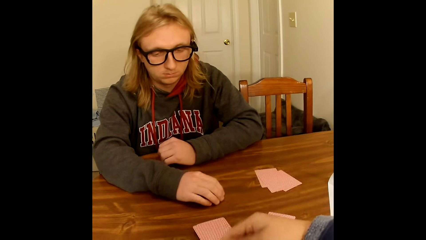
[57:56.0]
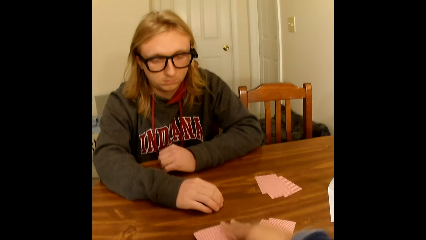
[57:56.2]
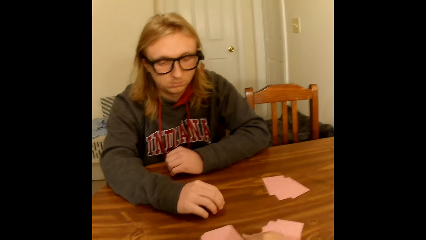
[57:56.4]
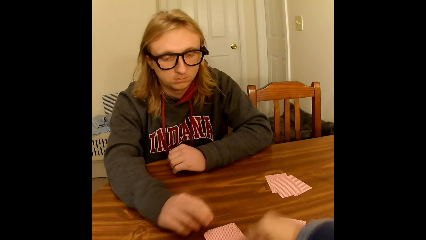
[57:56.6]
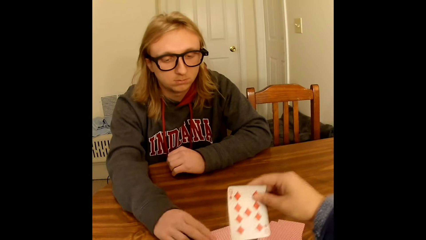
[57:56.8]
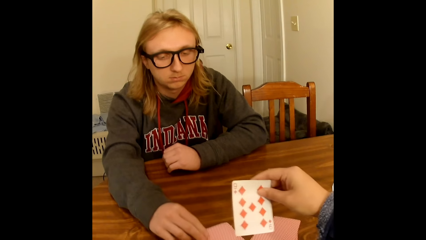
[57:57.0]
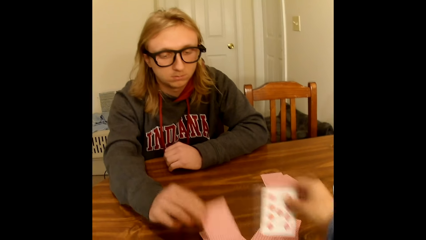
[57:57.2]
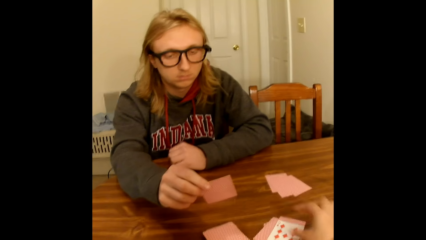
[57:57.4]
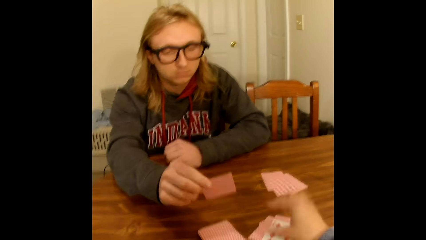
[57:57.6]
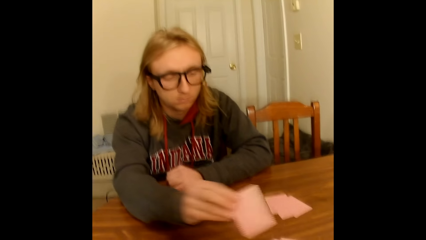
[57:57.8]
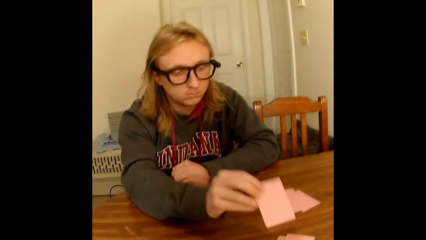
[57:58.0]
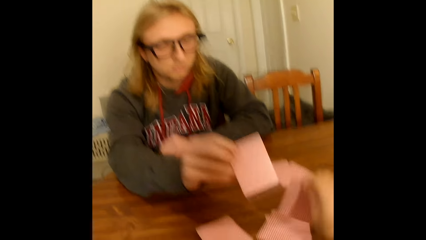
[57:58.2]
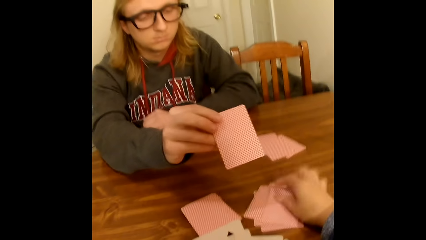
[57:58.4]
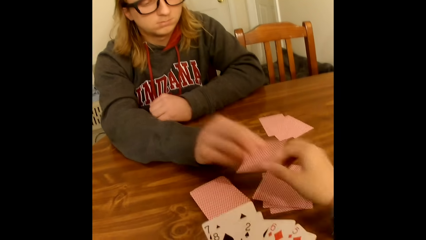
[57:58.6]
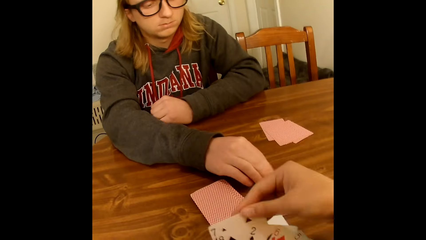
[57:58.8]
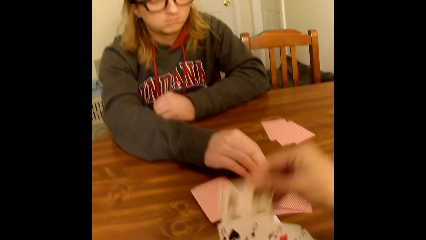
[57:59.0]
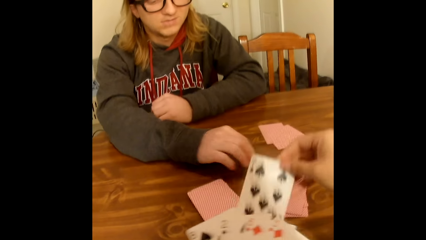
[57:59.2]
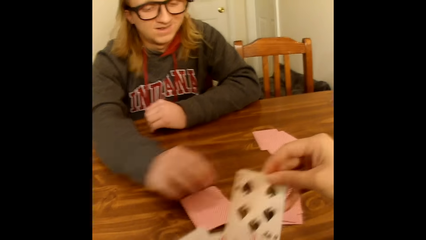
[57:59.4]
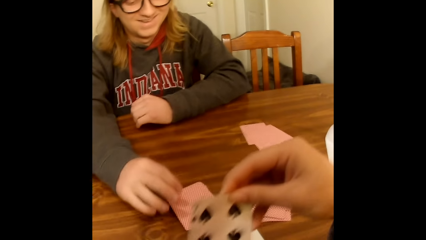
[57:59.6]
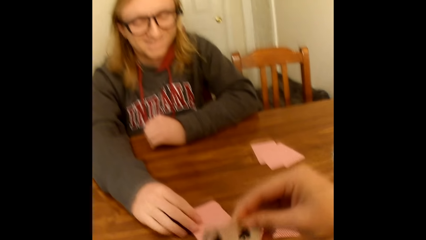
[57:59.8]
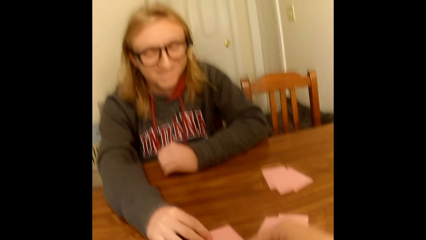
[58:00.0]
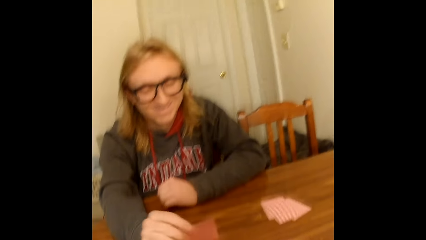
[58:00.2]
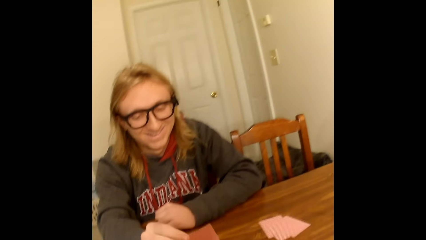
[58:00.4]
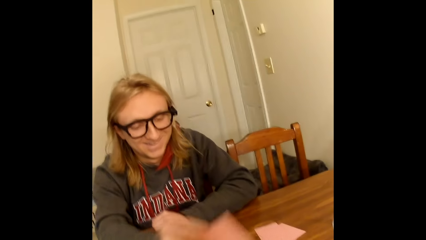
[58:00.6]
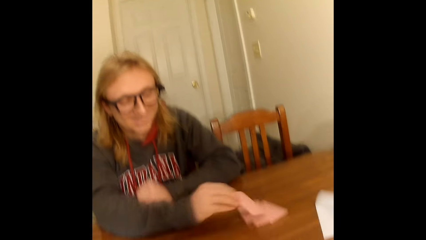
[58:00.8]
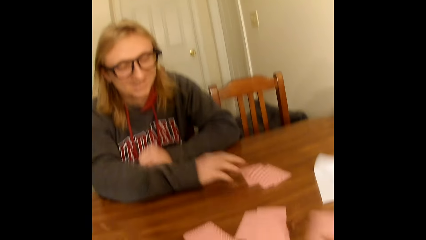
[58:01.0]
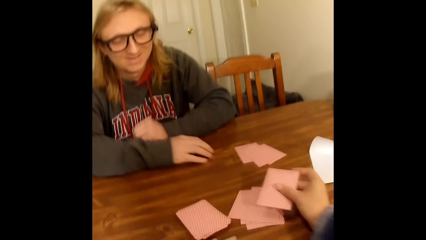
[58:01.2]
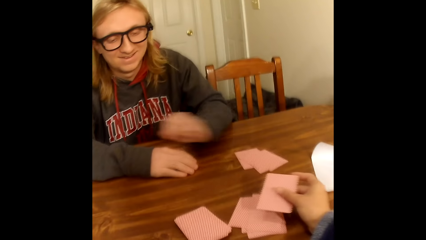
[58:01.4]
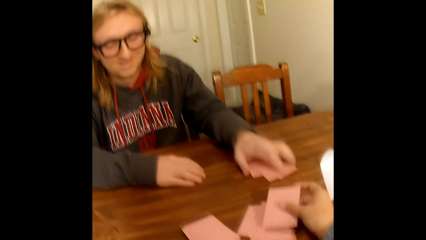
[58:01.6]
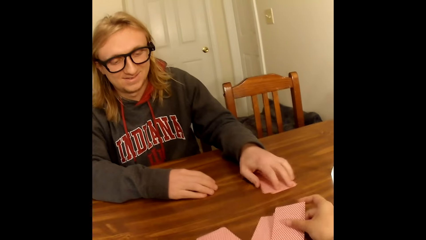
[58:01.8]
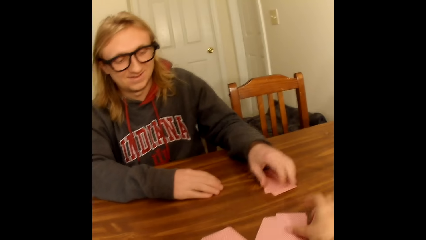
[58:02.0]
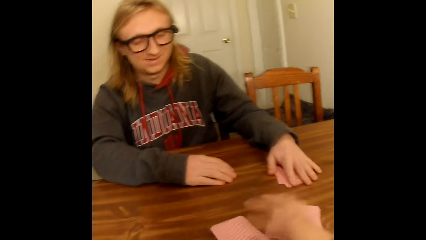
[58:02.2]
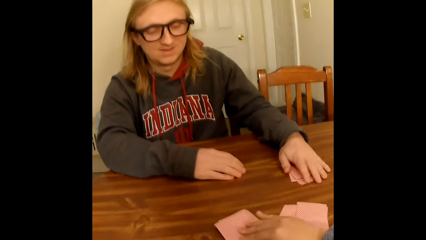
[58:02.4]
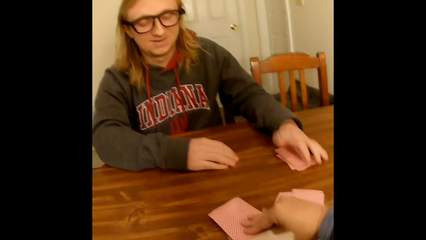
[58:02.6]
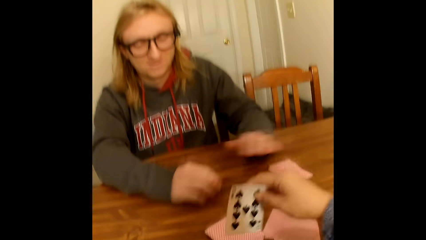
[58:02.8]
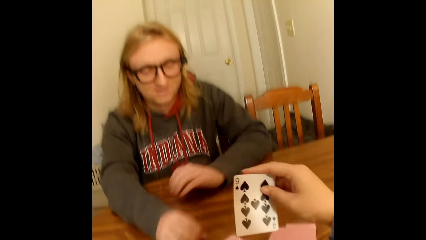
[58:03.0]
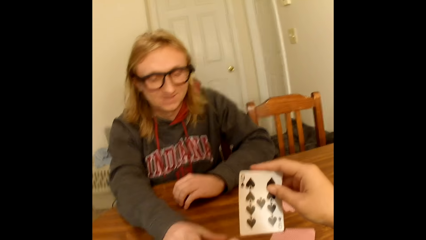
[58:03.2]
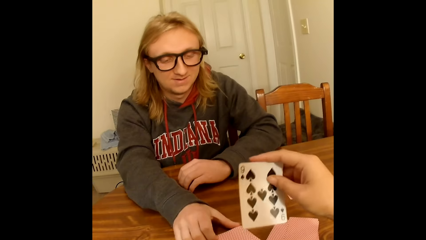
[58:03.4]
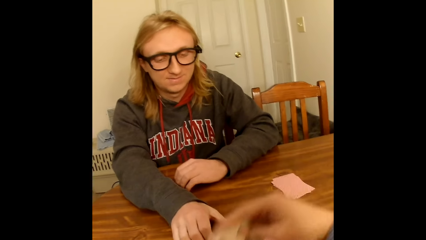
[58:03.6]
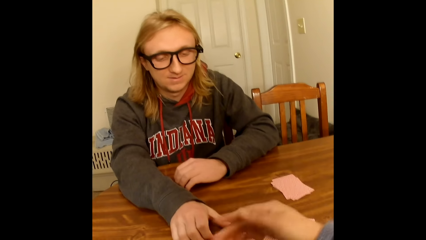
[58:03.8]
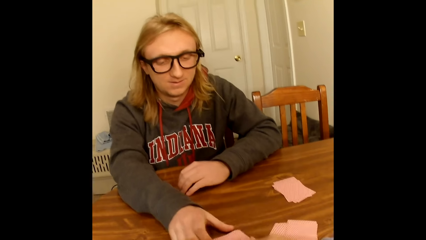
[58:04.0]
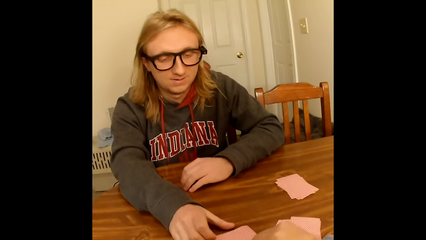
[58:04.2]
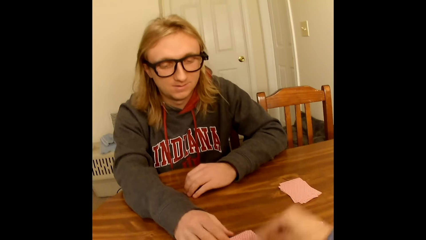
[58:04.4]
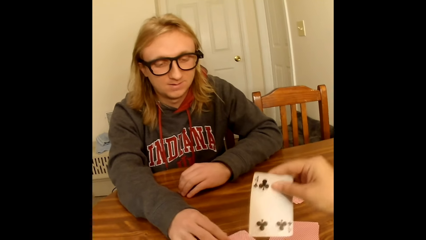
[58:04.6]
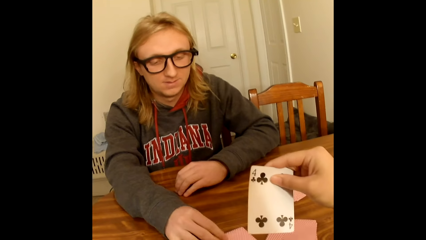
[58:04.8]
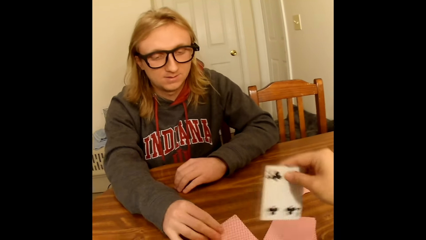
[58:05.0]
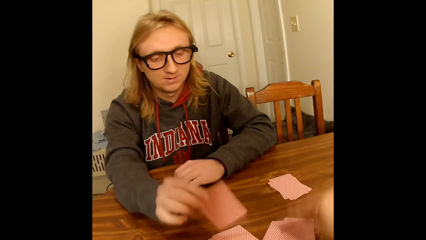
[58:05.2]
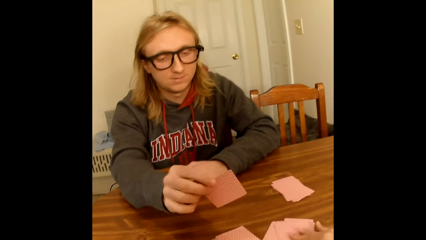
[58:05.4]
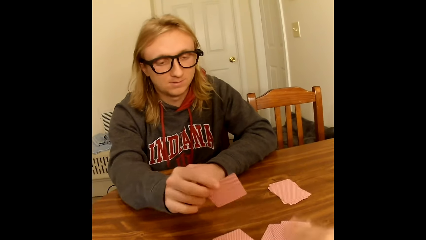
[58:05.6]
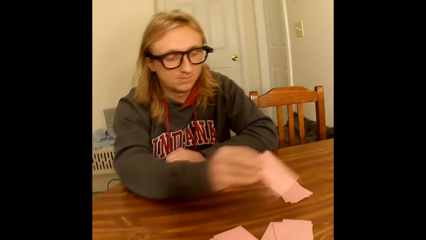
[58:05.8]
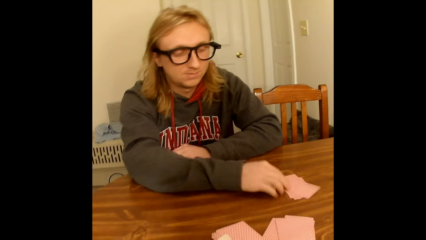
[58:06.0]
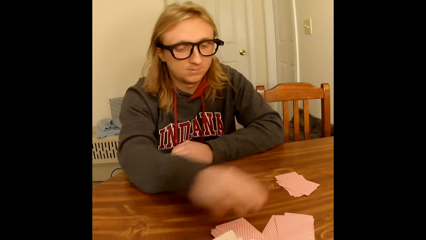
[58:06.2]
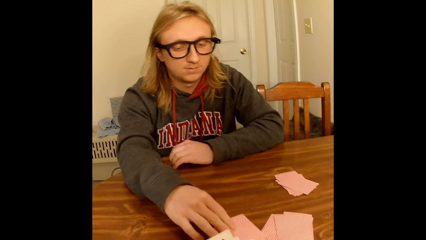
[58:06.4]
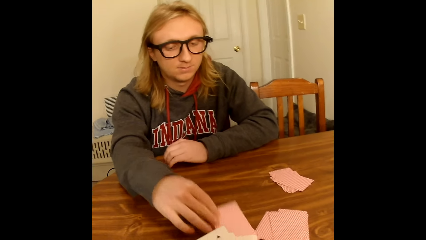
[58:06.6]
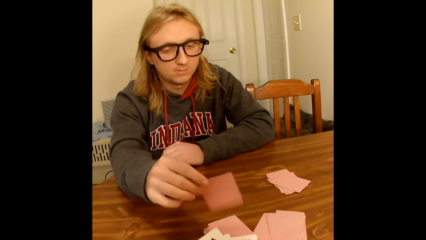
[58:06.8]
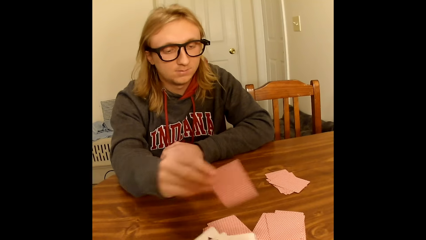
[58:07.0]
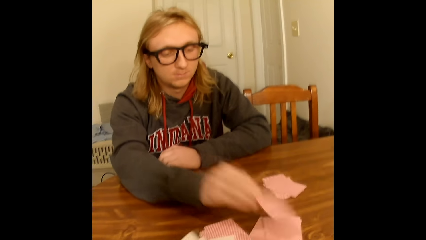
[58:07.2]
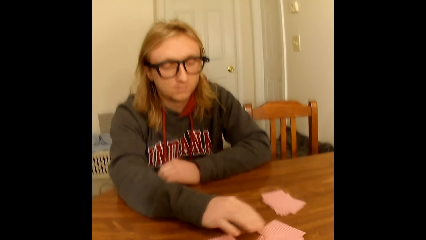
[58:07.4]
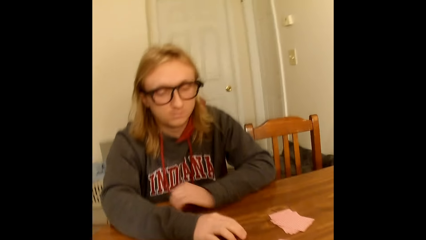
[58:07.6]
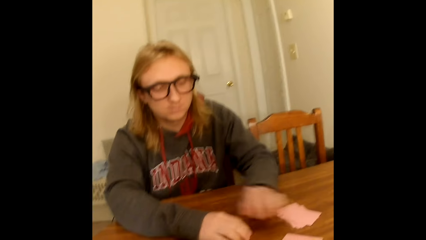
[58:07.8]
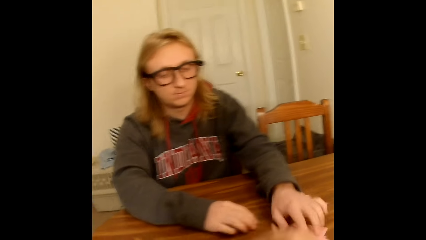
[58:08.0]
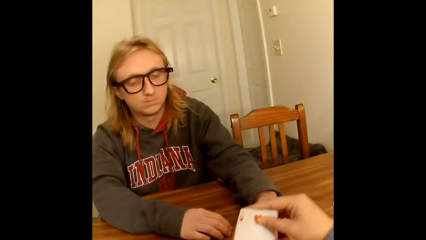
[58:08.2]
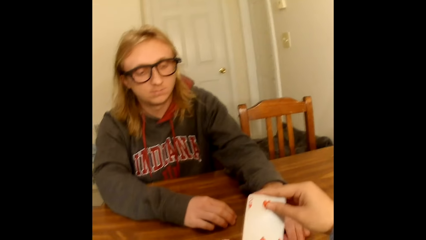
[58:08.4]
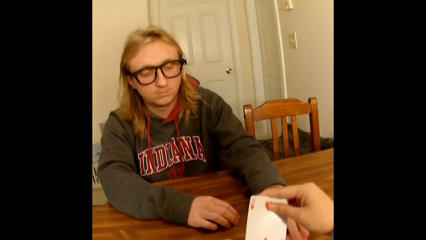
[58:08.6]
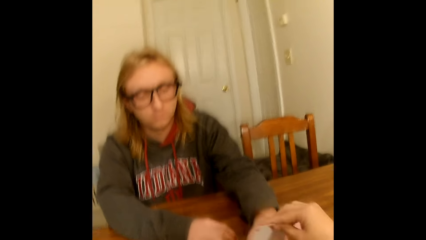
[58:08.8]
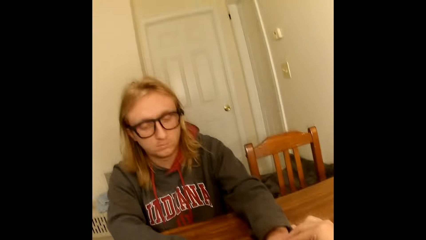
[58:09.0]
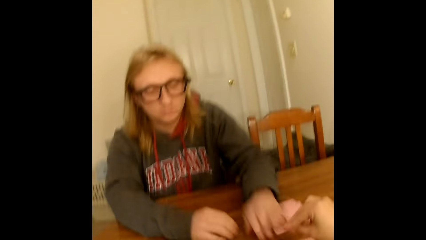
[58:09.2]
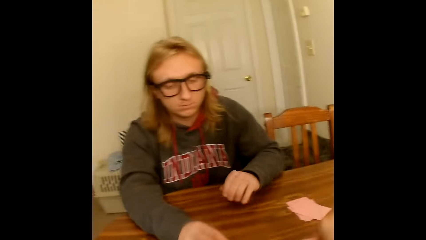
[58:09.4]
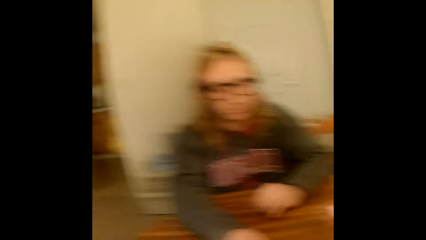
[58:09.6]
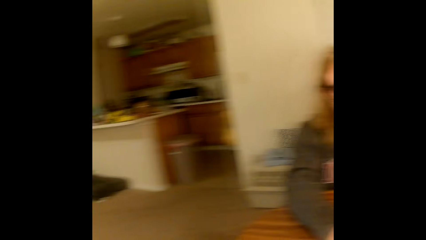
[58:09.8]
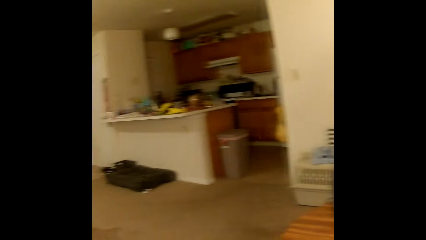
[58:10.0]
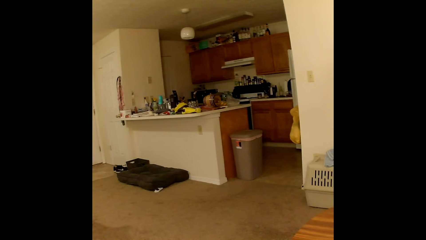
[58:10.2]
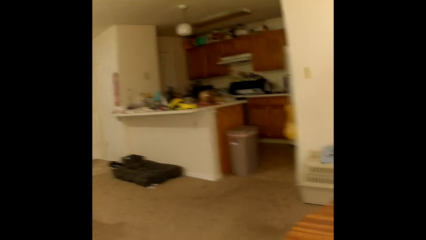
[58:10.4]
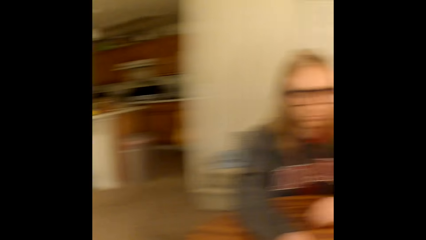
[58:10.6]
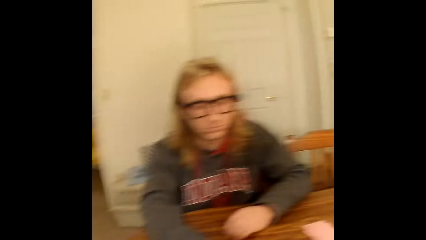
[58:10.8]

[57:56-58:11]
The camera wearer puts the playing card in her right hand into the face up playing cards in her left hand. She picks a playing card face up to her from the deck of face down playing cards with her right hand. The man picks a playing card face up to him from the deck of face down playing cards with his right hand. The camera wearer places the playing card in her right hand face up on face down playing cards on the table close to her. She flips the face up playing card on face down playing cards on the table close to her with her right hand. The man places the playing card in his right hand face down on face down playing cards on the table close to the camera wearer. The camera wearer picks a playing card from the playing cards face up to her with her right hand. The man picks a playing card face up to him from the deck of face down playing cards with his right hand. The camera wearer holds the card with both hands. The man places the playing card in his right hand face down on face down playing cards on the table close to him. The man touches the table with his right hand. The camera wearer places a playing card face down on the face down playing cards on the table close to her. The man touches the face down playing cards on the table close to him with his left hand. The camera wearer picks a playing card from the playing cards face up to her with her right hand. She moves the card on the table with the right hand. The man moves a card on the table with the left hand. The man touches the table with his left hand. The man picks a playing card face up to him from the deck of face down playing cards with his right hand. The camera wearer puts the playing card in her right hand into the face up playing cards in her left hand. She picks a playing card face up to her from the deck of face down playing cards with her right hand. She places the playing card in her right hand face down on face down playing cards on the table close to her. The man places the playing card in his right hand face down on face down playing cards on the table close to him. The man picks a playing card face up to him from the deck of face down playing cards with his right hand. The man places the playing card in his right hand face down on face down playing cards on the table close to the camera wearer. The man touches the table with his right hand. The man touches the face down playing cards on the table close to the camera wearer with his left hand. The camera wearer picks a playing card face up to her from the deck of face down playing cards with her right hand. The man touches the table with his left hand. The man picks a playing card face up to him from the deck of face down playing cards with his right hand. The camera wearer drops the card on the table with the right hand. She looks around.
